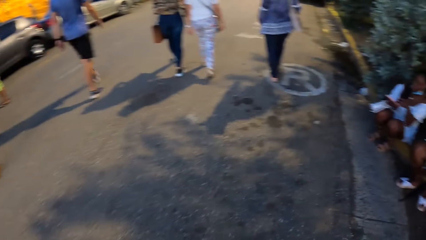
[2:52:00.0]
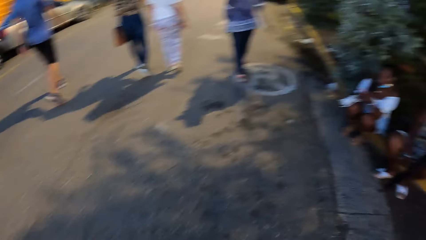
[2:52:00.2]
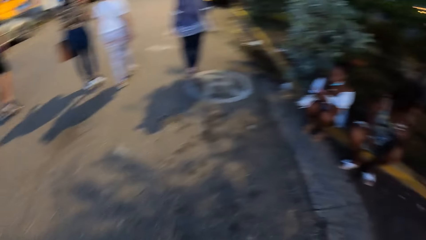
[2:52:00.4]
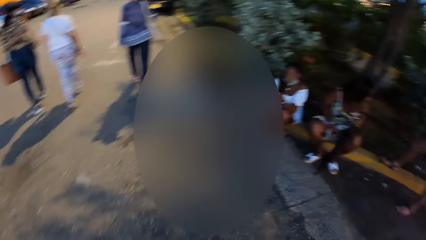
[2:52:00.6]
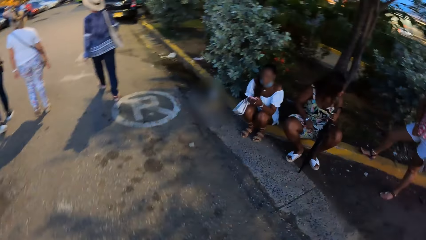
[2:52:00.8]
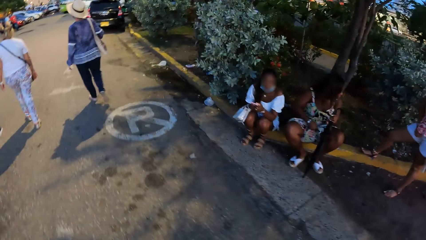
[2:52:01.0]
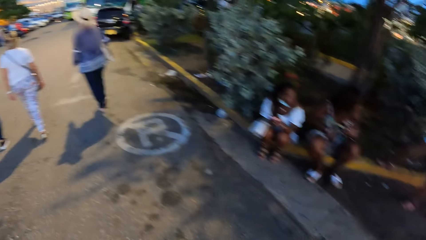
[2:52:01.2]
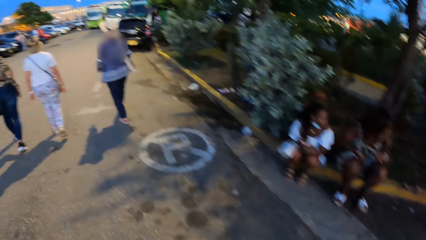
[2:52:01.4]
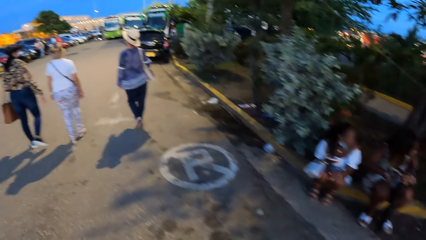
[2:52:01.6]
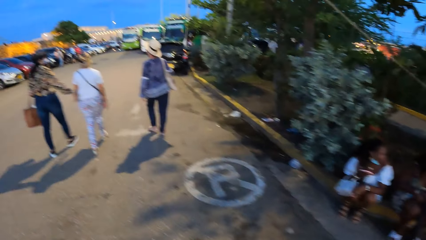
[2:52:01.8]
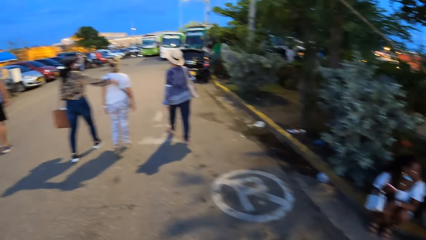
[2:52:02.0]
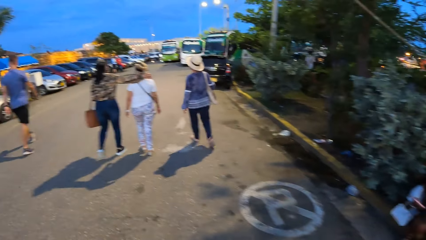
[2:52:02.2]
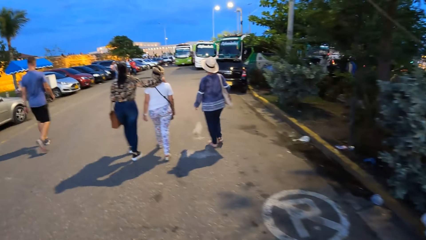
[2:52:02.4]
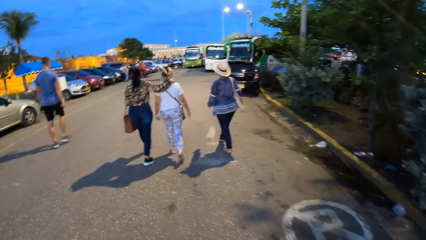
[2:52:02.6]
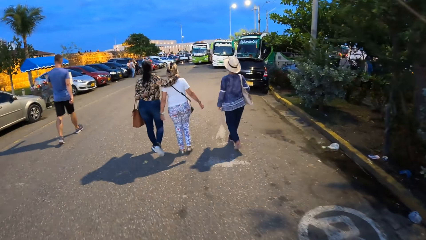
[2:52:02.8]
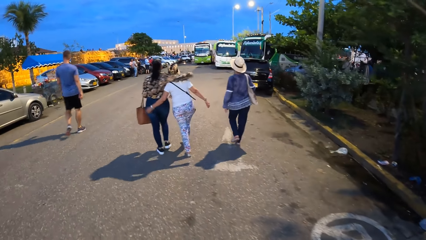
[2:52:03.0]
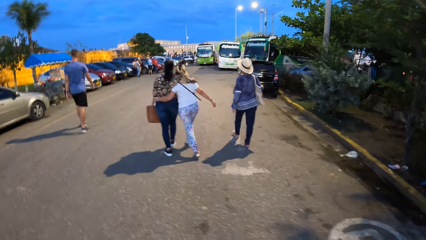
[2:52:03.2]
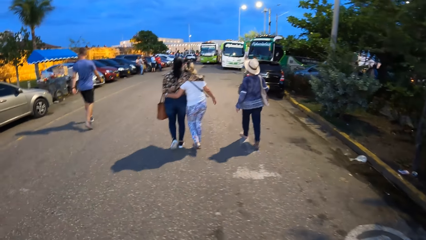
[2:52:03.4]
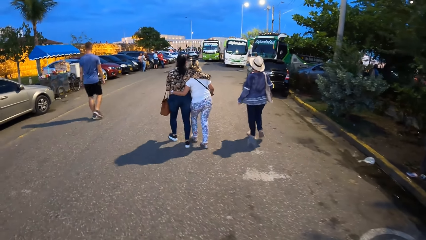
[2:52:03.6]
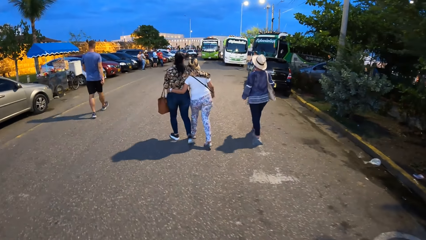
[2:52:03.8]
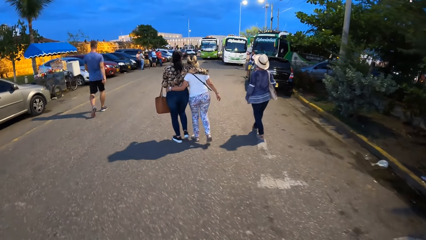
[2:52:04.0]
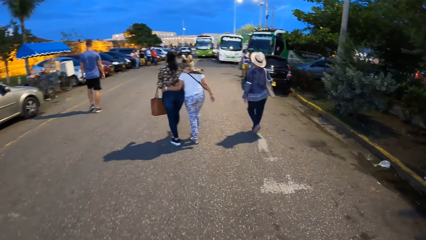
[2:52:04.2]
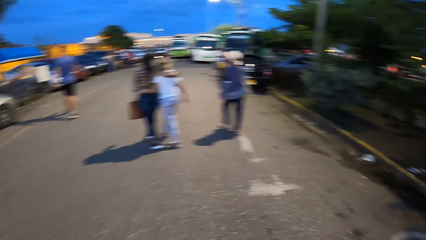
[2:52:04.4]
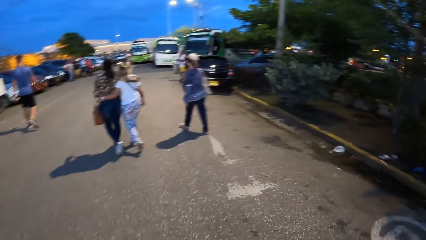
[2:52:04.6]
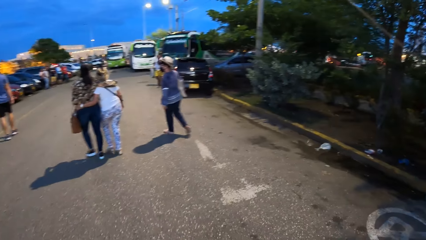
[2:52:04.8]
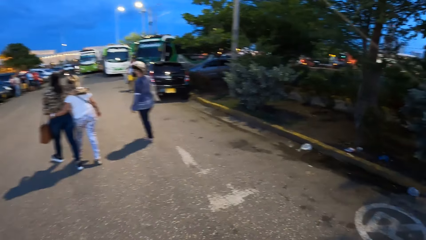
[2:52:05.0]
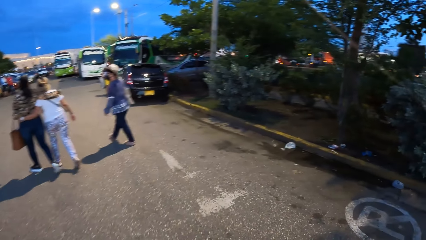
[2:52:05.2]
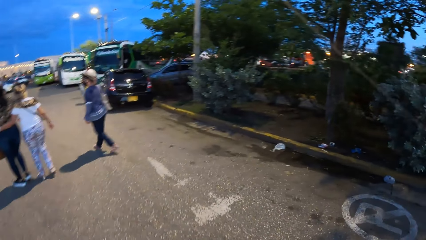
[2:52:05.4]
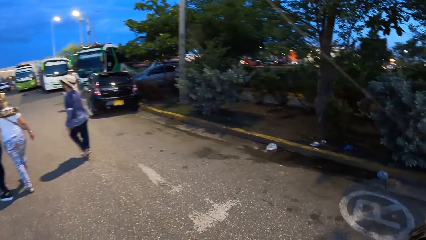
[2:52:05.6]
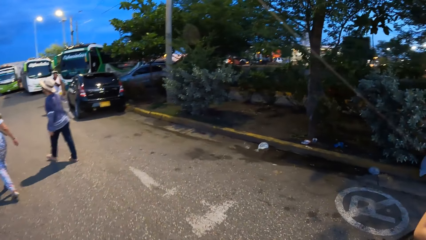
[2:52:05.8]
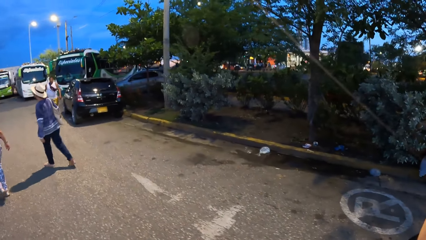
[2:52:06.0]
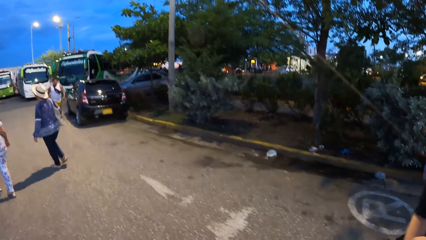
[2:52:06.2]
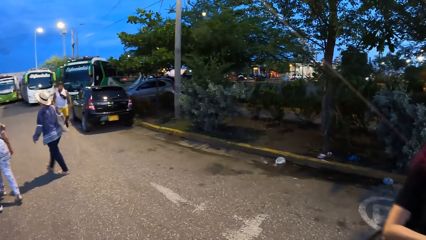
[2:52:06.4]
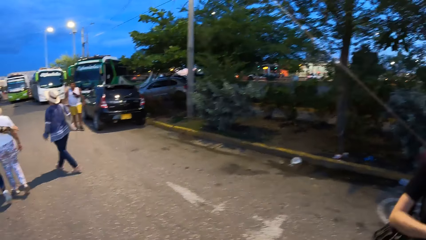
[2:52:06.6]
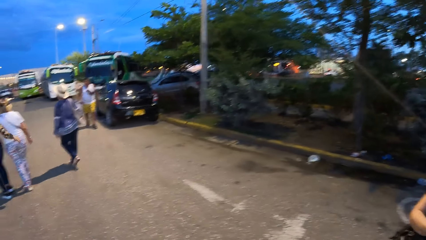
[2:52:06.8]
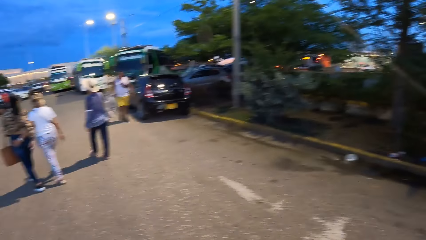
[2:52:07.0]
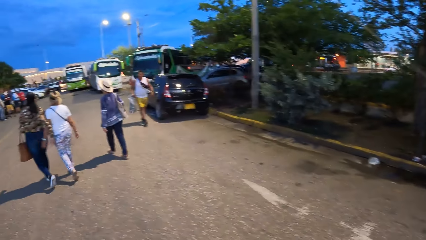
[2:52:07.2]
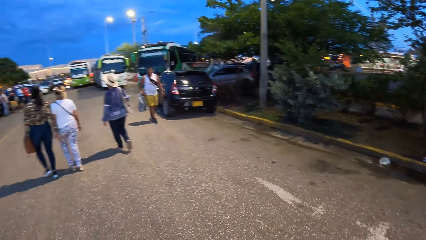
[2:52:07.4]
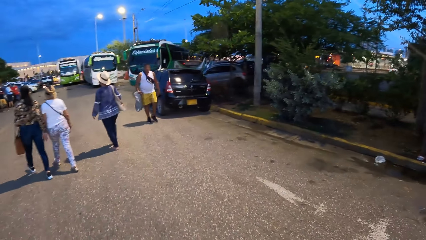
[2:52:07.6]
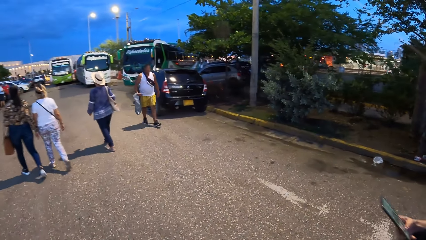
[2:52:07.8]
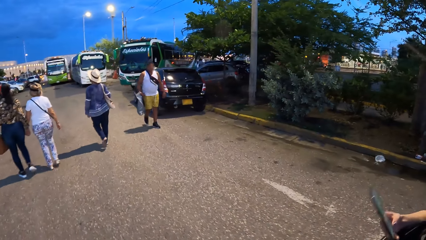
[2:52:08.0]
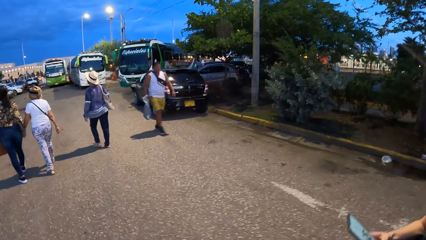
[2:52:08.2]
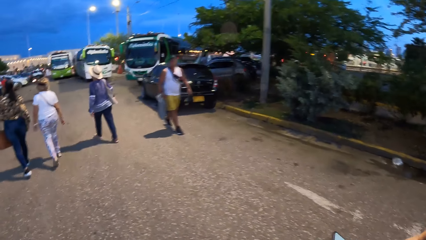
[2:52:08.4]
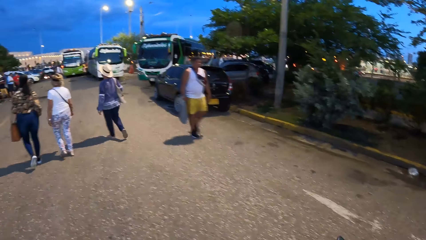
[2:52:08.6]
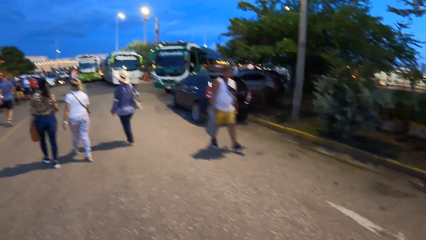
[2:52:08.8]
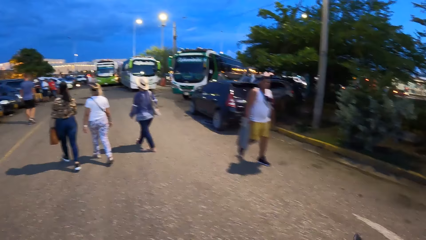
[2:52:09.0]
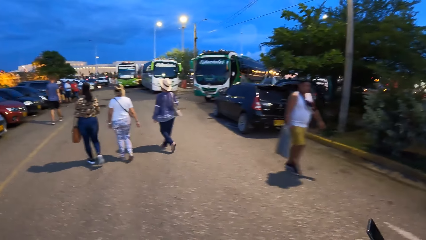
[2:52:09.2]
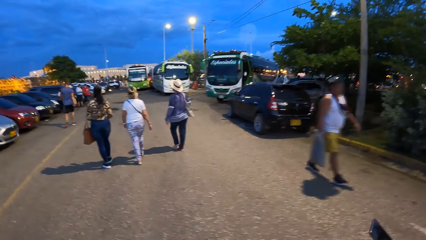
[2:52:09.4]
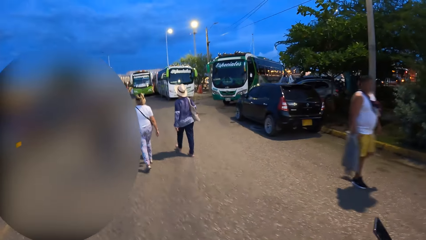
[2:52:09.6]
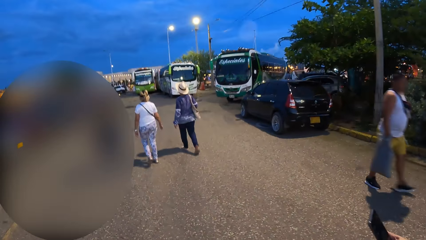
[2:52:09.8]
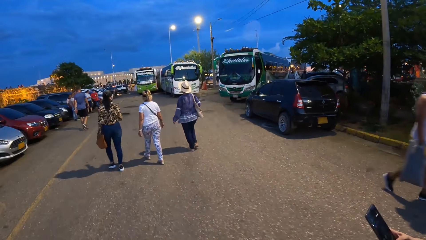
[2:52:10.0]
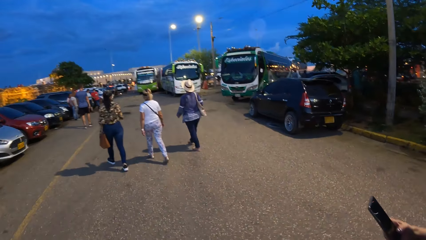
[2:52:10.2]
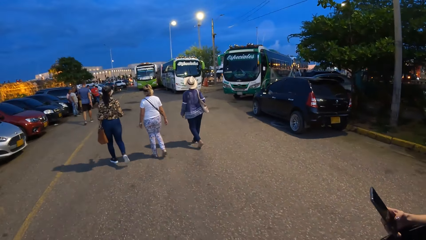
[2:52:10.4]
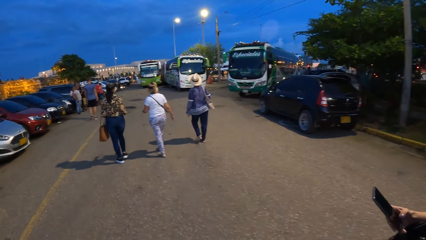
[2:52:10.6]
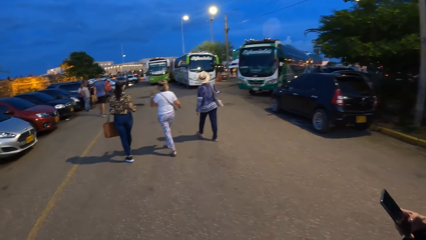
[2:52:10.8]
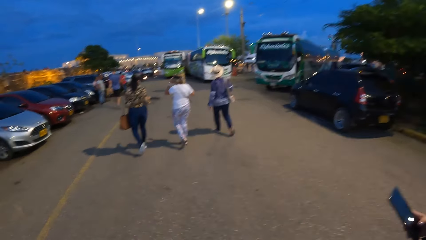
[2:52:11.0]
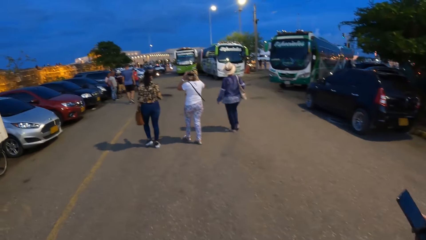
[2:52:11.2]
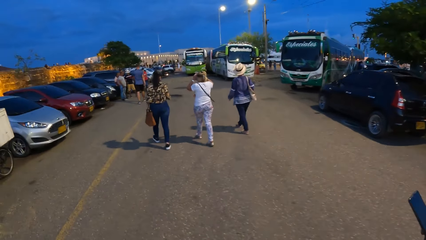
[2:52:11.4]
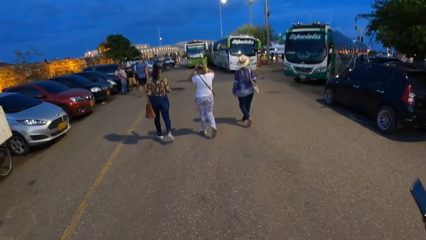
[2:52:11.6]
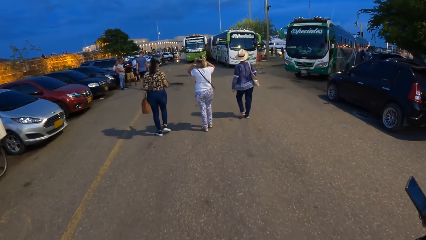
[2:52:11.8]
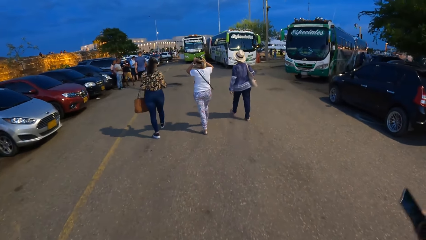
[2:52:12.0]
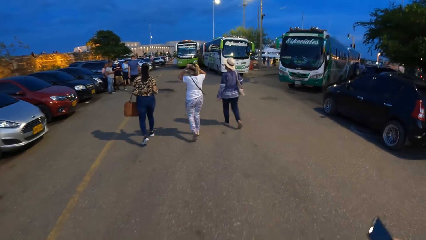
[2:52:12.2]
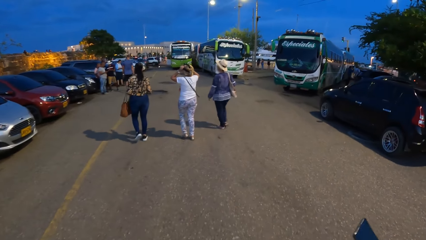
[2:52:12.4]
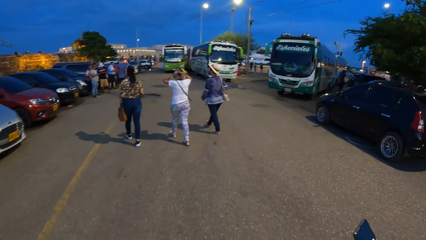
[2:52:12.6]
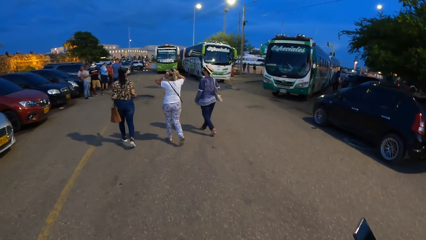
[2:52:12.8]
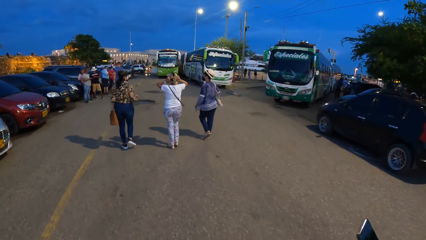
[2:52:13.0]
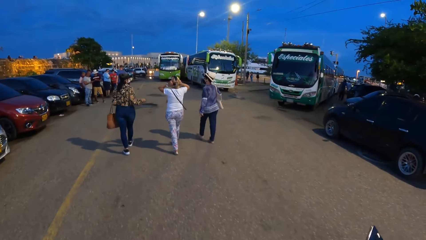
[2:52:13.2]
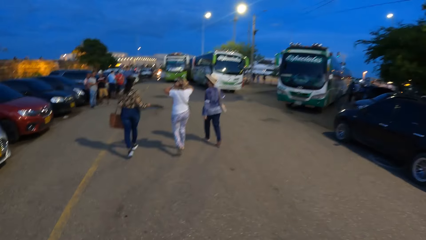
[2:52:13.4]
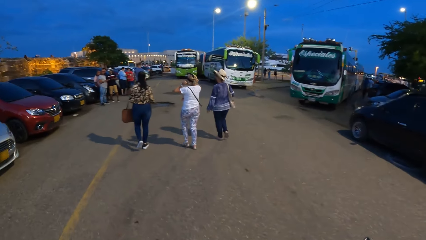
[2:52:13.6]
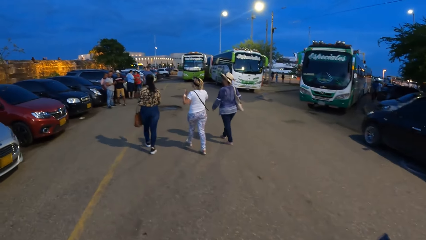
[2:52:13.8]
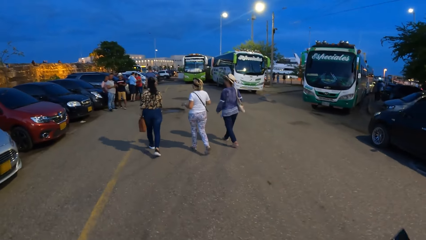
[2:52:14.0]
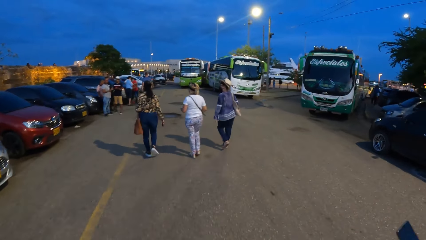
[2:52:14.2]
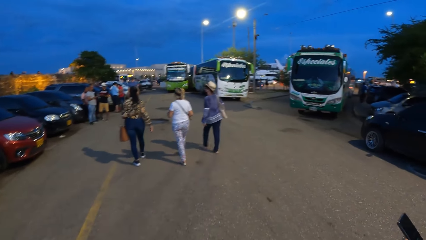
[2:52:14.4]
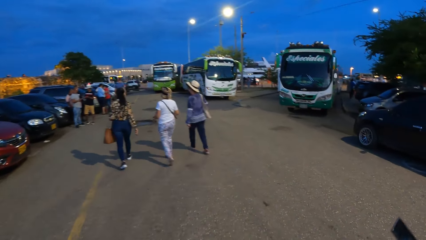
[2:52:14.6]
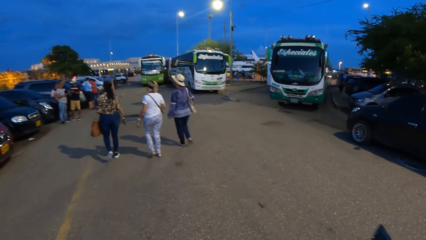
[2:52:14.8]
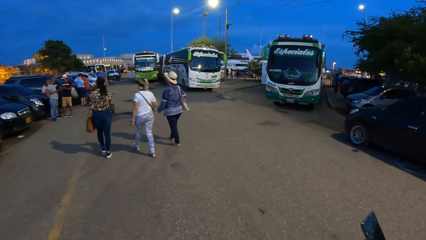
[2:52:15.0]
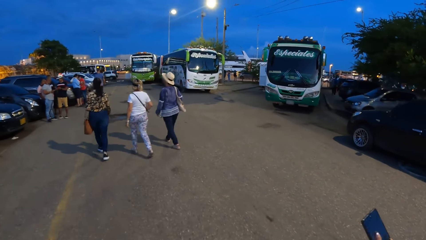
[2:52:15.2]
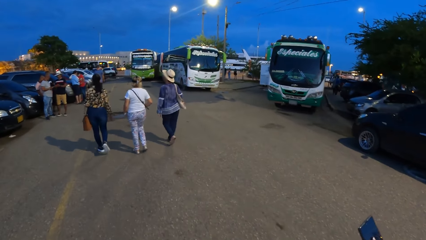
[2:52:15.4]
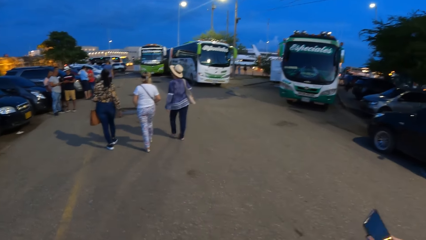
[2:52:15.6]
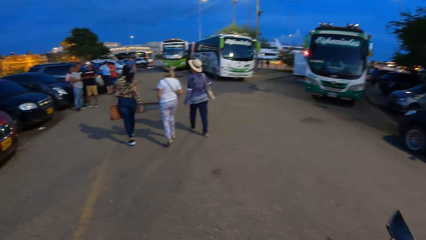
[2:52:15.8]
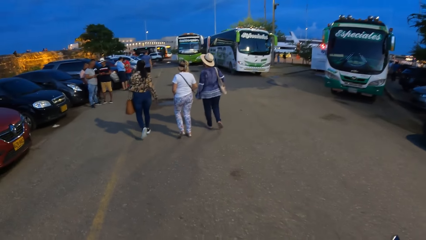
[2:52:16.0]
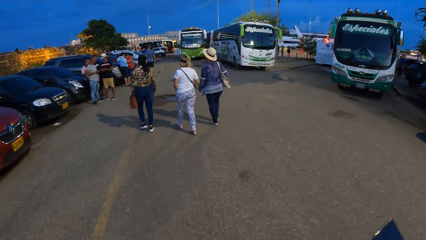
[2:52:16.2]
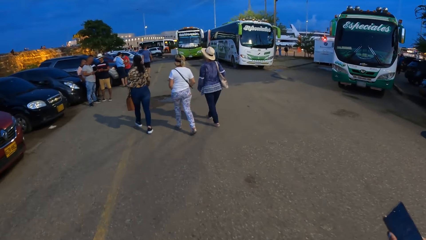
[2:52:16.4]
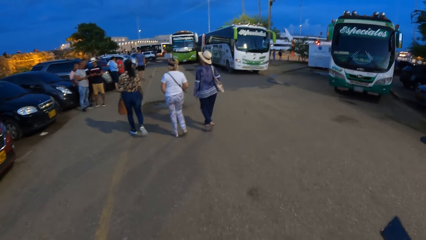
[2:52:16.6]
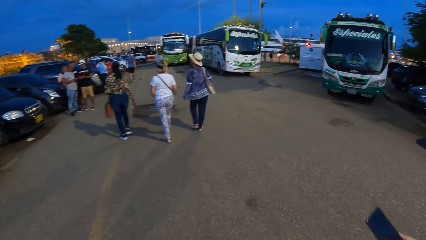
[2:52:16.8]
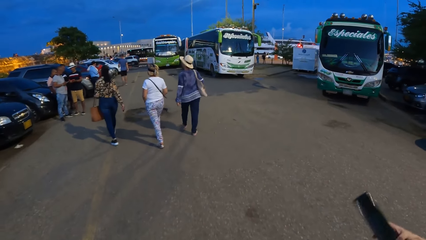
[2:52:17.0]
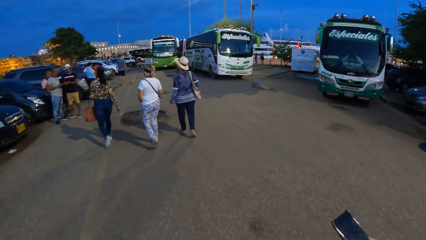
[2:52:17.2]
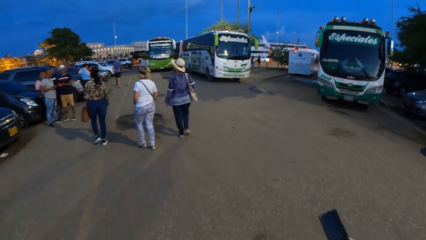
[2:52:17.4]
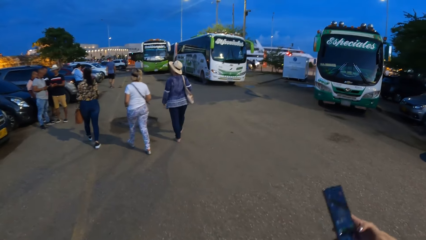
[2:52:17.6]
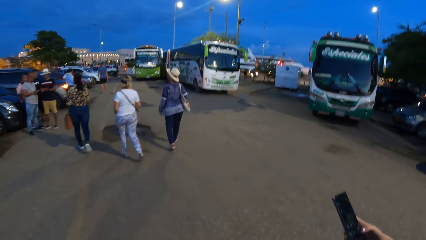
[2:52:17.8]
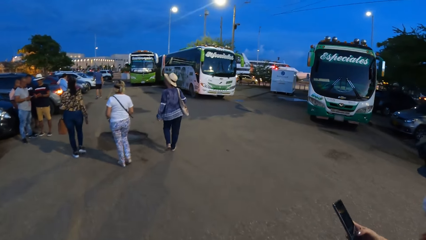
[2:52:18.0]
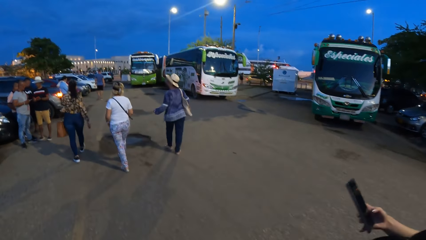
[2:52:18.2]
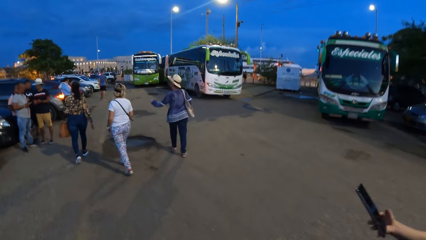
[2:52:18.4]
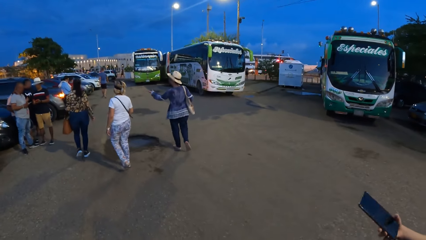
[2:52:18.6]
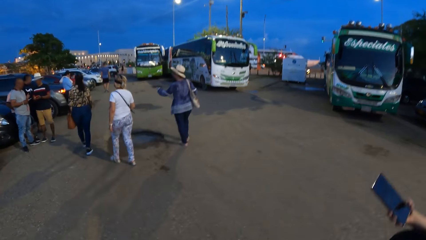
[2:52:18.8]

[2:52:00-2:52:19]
A woman places her right hand round another woman's neck. The other woman places her left hand round the first woman's waist. A third woman holds a phone with her right hand. She scrolls on the phone. The second woman adjusts her hair with her hands.
